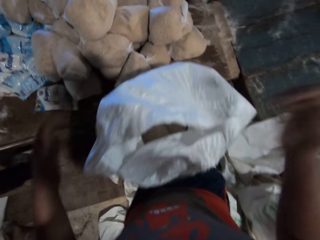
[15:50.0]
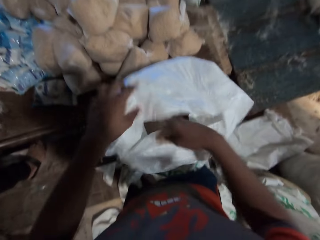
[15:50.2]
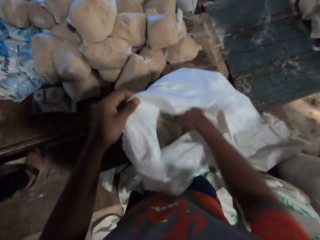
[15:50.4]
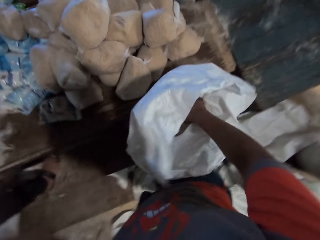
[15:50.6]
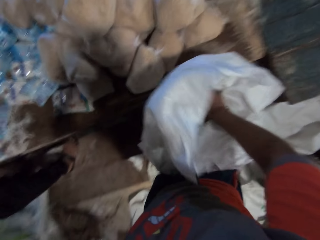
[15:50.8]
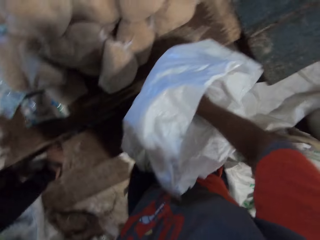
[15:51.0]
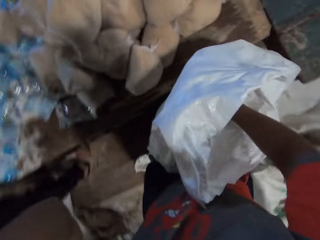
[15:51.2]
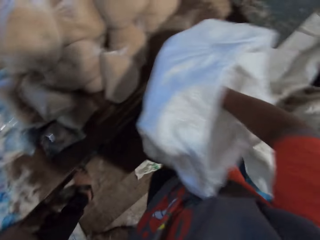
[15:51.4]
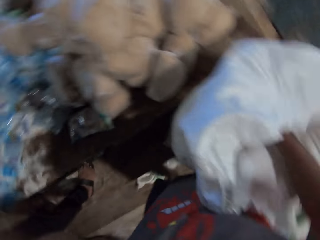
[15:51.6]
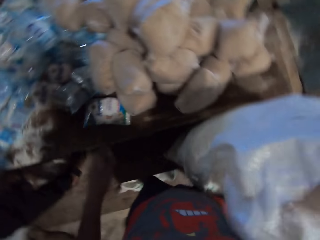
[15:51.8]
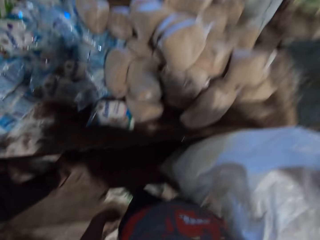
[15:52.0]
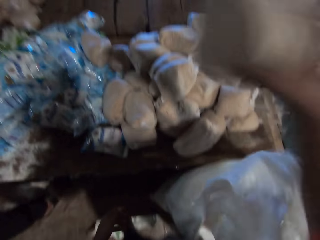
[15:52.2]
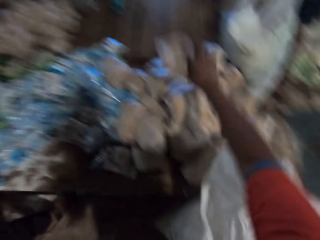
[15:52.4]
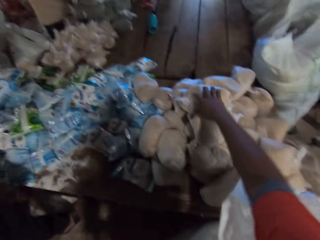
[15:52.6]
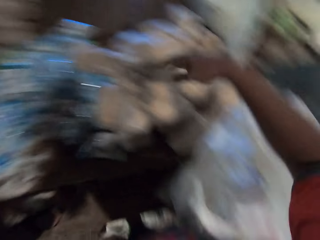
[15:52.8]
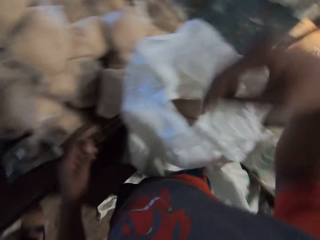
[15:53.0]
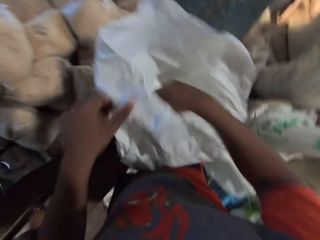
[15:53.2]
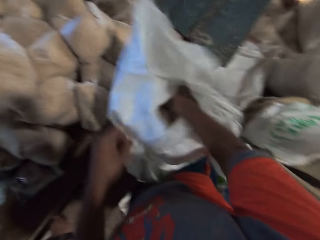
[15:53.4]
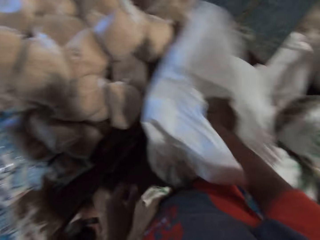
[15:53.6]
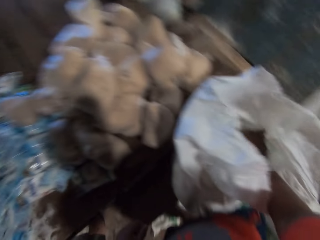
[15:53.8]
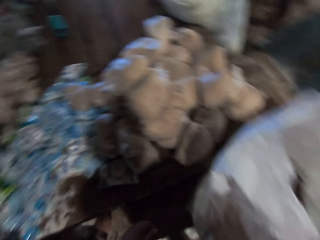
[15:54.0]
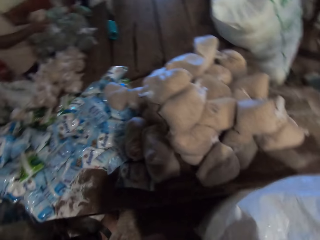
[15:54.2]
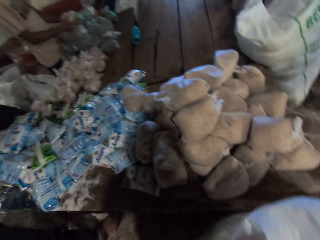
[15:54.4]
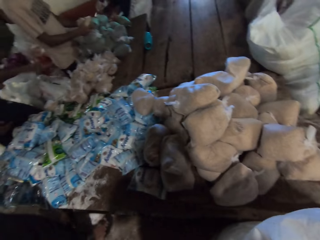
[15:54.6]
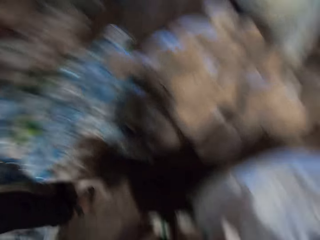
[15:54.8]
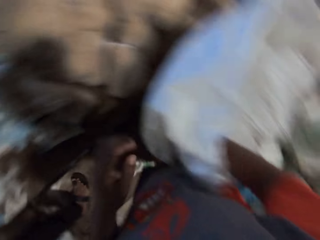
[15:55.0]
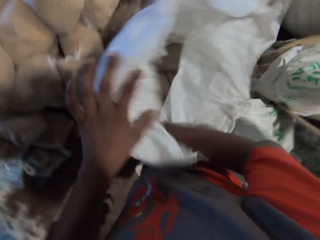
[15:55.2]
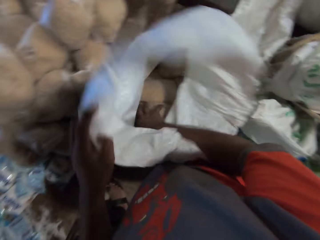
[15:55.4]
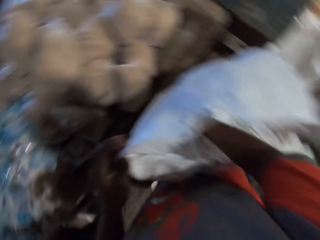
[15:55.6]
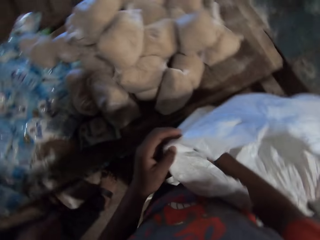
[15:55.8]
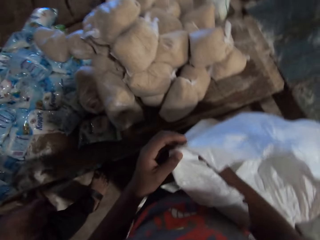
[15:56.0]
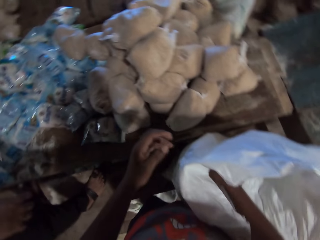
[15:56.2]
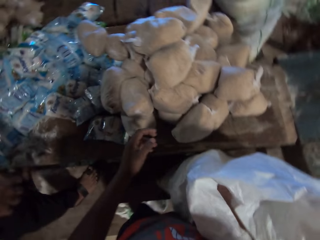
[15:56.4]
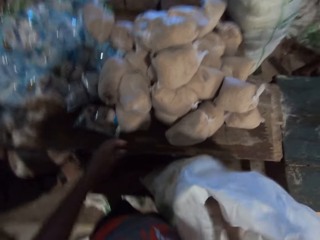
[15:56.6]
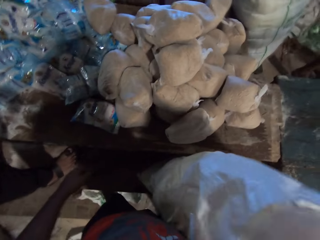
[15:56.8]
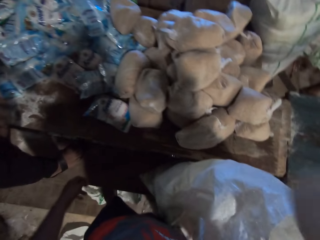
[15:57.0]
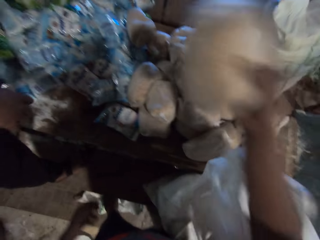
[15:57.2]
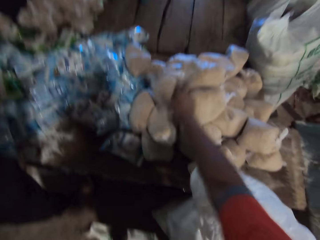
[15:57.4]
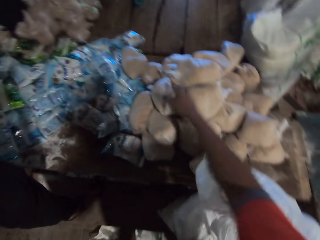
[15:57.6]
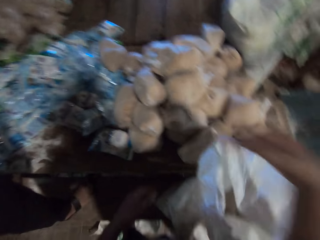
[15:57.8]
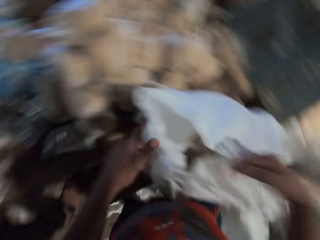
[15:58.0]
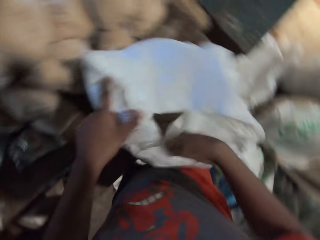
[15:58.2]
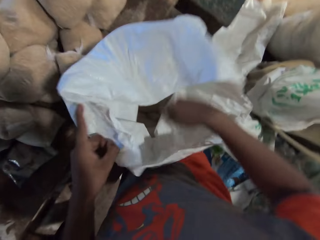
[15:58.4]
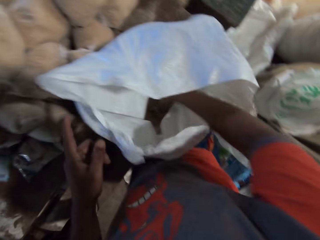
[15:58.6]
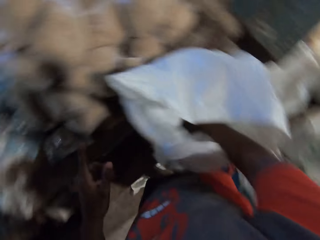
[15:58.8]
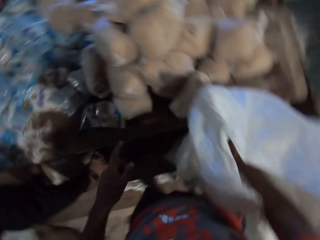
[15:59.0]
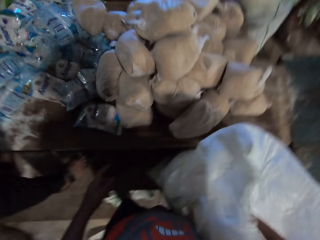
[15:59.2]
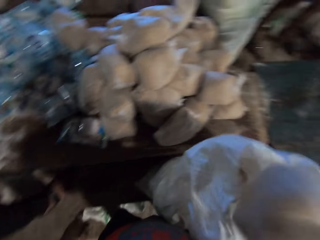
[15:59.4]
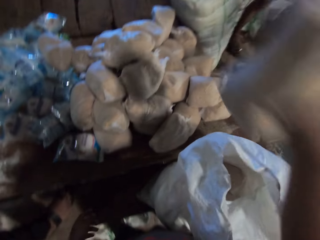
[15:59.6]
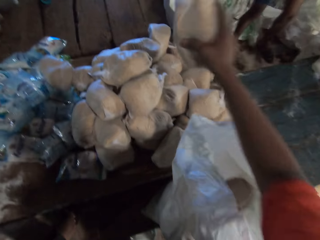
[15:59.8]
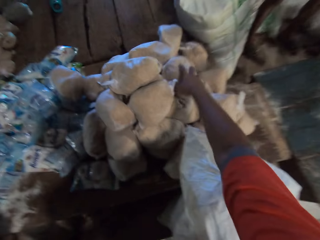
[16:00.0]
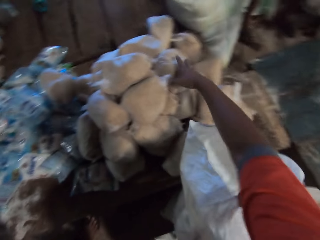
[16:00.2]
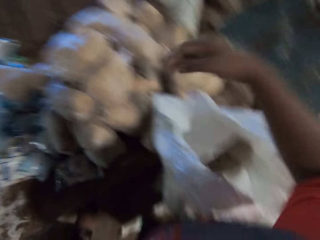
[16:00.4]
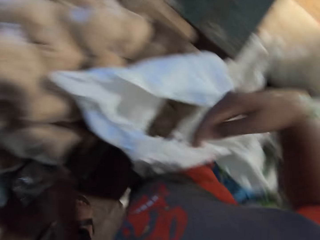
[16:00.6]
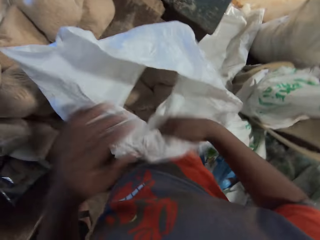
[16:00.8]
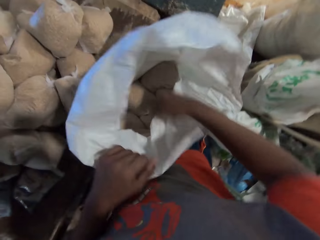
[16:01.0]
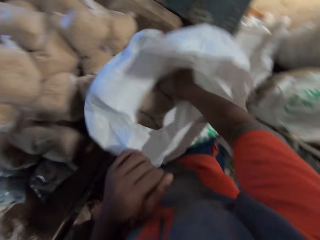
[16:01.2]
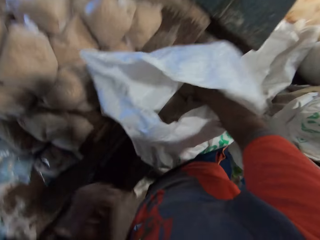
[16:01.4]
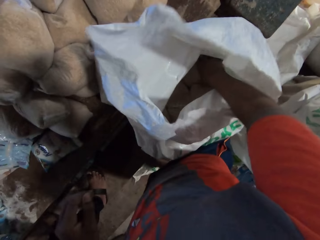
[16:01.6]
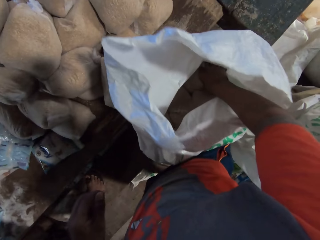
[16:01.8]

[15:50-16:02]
The camera wearer holds the sack or bag with his left hand. He puts his right hand in the bag. He picks a cereal pack from the sack with his right hand. He drops the cereal pack on the pile of cereal packs on the table with his right hand. He picks a cereal pack from the sack with his right hand. He holds the sack with his left hand. He picks a cereal pack from the sack with his right hand. He drops the cereal pack on the pile of cereal packs on the table with his right hand. He holds the sack with his left hand. He picks a cereal pack from the sack with his right hand. He drops the cereal pack on the pile of cereal packs on the table with his right hand. He holds the sack with his left hand.

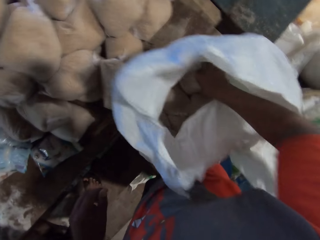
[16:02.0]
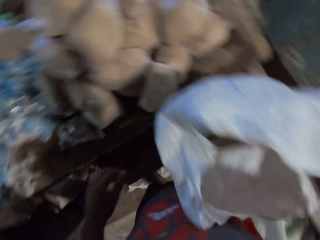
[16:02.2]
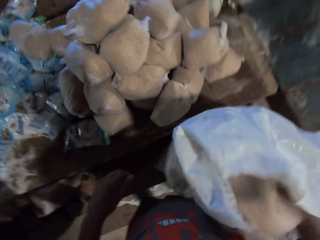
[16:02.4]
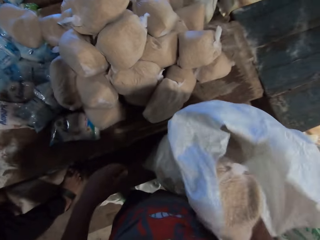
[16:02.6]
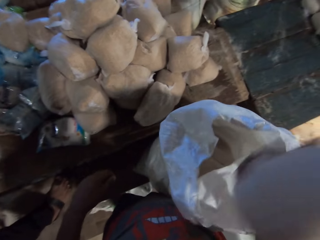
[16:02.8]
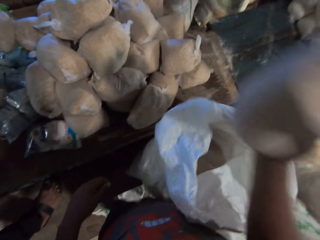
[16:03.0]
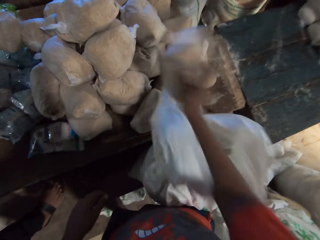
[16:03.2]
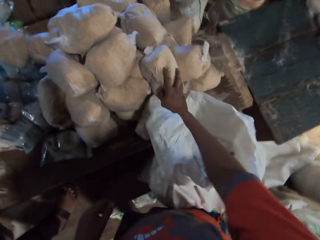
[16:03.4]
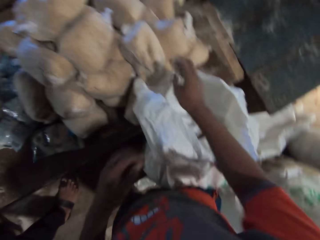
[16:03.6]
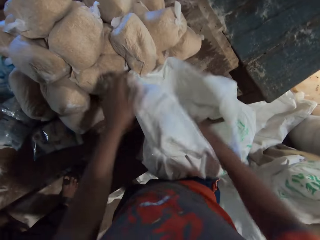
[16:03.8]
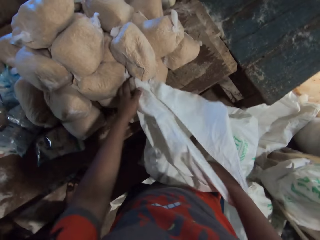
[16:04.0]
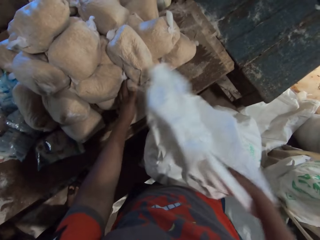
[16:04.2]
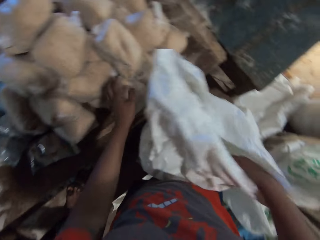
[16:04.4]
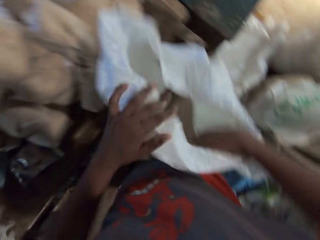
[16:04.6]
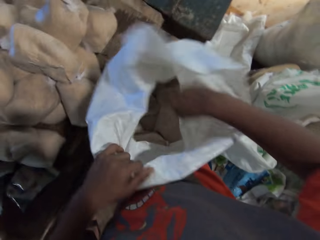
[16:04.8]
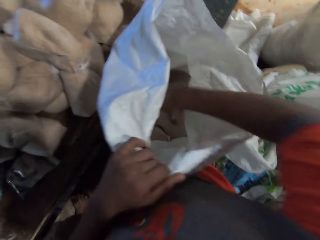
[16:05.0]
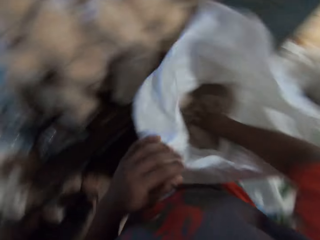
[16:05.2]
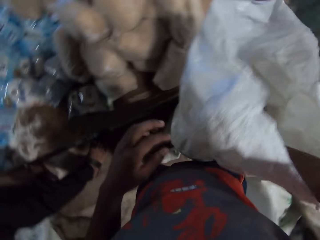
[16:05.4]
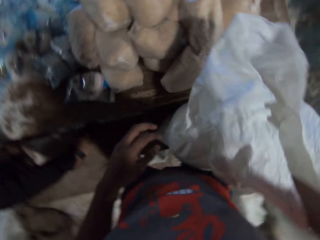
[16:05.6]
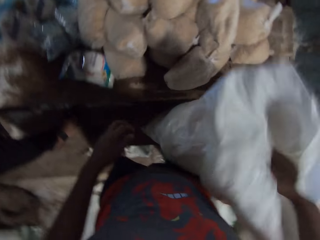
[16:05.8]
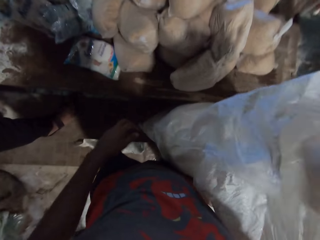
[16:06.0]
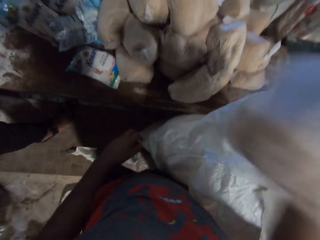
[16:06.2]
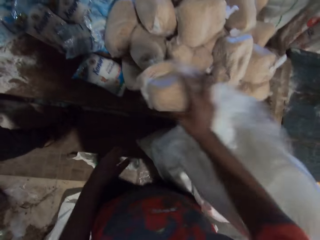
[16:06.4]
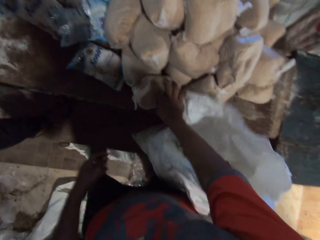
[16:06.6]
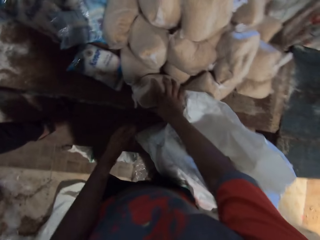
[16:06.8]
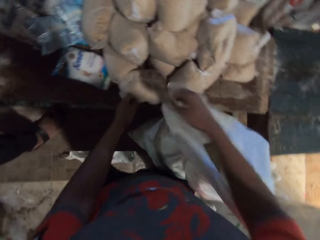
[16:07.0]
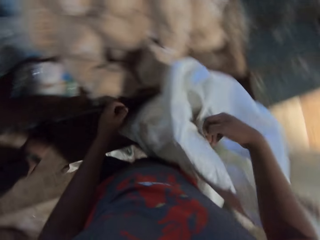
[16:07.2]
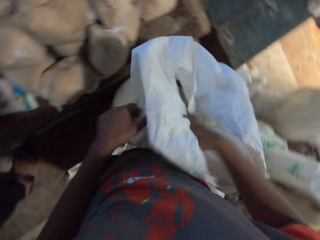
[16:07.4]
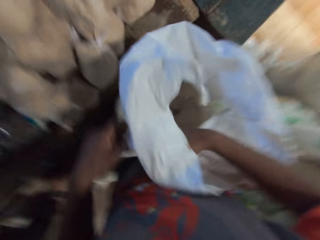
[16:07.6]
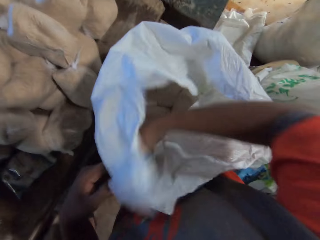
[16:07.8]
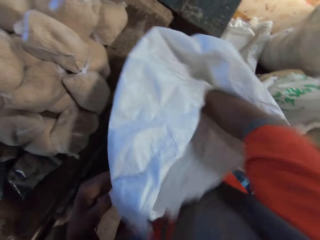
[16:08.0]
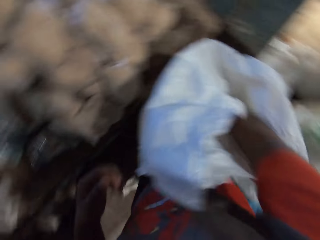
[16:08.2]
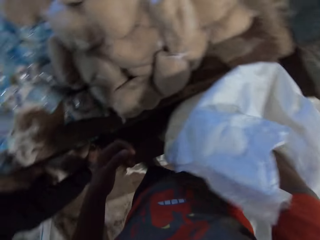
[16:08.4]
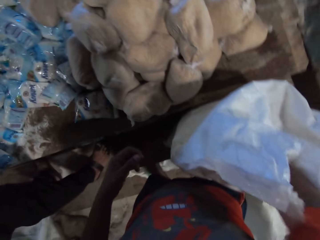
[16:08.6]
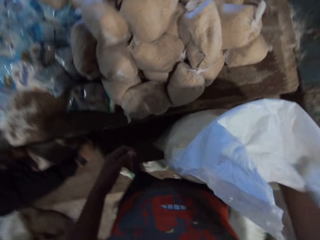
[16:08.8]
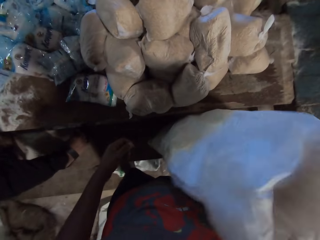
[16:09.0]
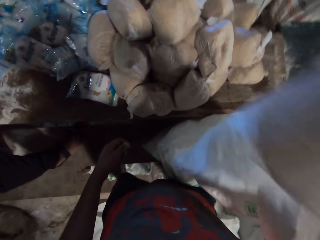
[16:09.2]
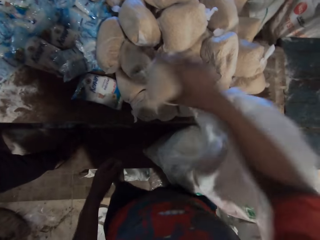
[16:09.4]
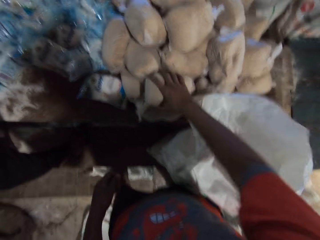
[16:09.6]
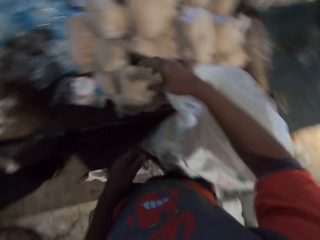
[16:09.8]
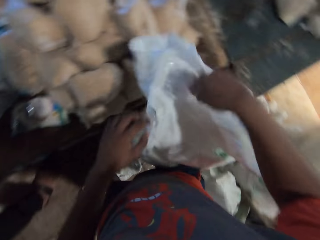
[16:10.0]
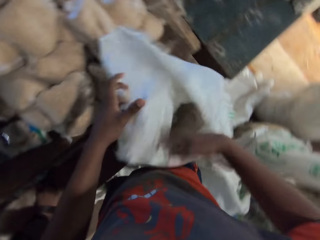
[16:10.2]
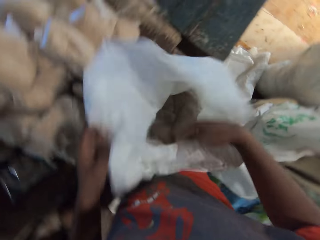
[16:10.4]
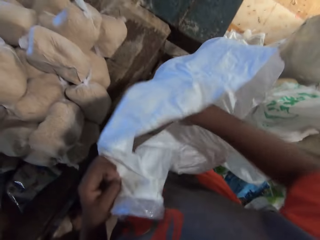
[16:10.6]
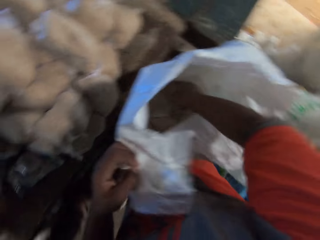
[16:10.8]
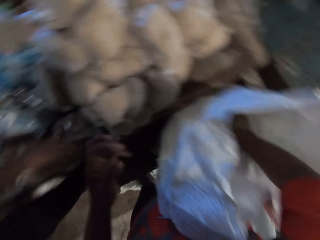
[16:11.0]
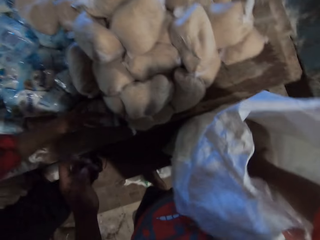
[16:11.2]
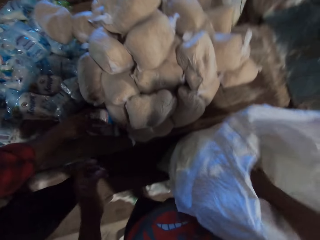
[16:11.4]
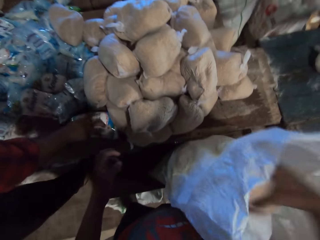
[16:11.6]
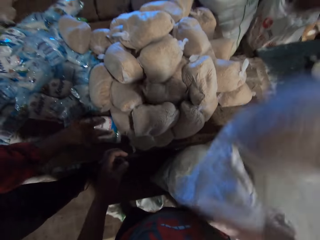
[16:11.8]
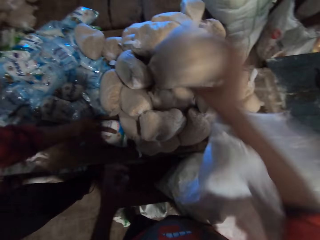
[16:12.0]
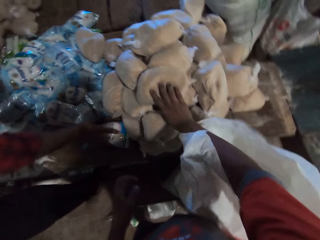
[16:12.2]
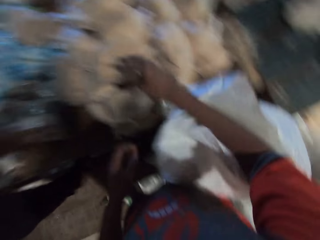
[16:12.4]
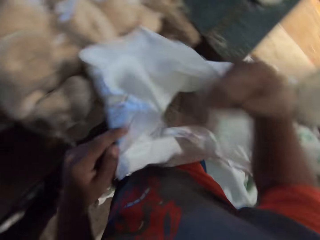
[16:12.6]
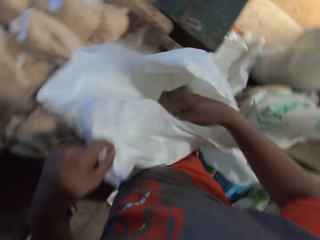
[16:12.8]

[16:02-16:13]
The camera wearer picks a cereal pack from the sack or bag with his right hand. He drops the cereal pack on the pile of cereal packs on the table with his right hand. He pulls a bag from the packets of something. He holds the sack with his left hand. He picks a cereal pack from the sack with his right hand. He drops the cereal pack on the pile of cereal packs on the table with his right hand. He picks a cereal pack from the sack with his right hand. He drops the cereal pack on the pile of cereal packs on the table with his right hand. He holds the sack with his left hand. He opens the bag. He picks a cereal pack from the sack with his right hand. He drops the cereal pack on the pile of cereal packs on the table with his right hand. A man picks a salt pack from the table with his right hand.
